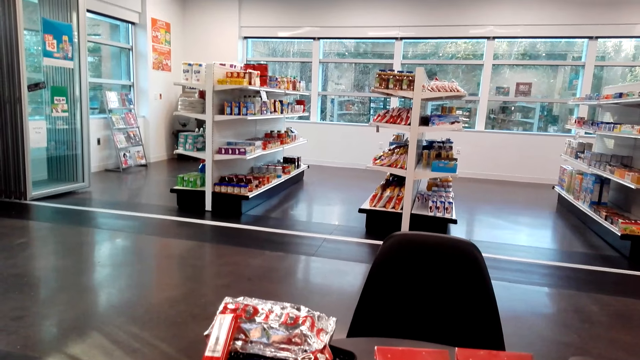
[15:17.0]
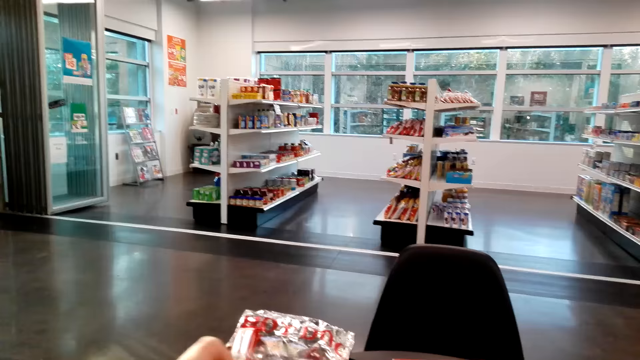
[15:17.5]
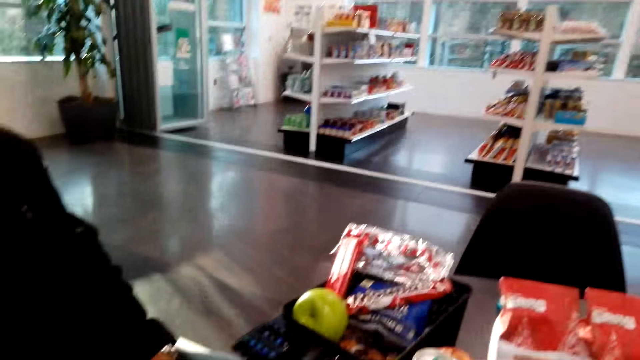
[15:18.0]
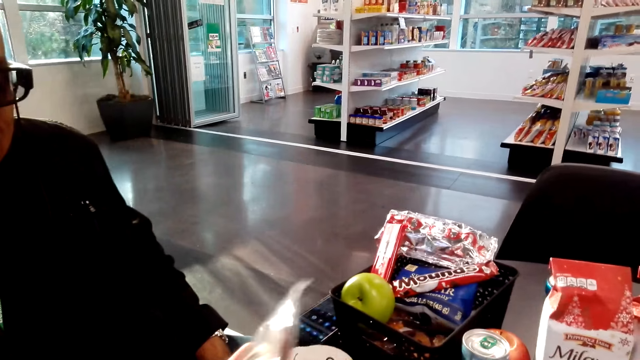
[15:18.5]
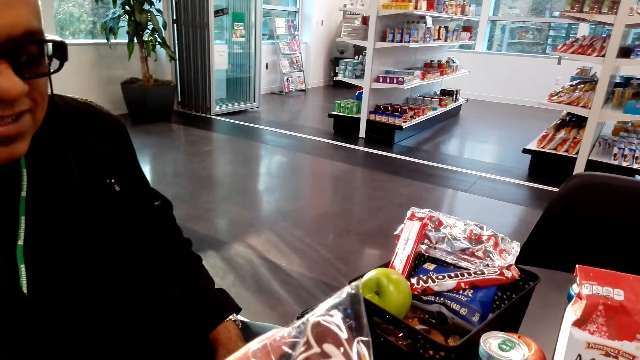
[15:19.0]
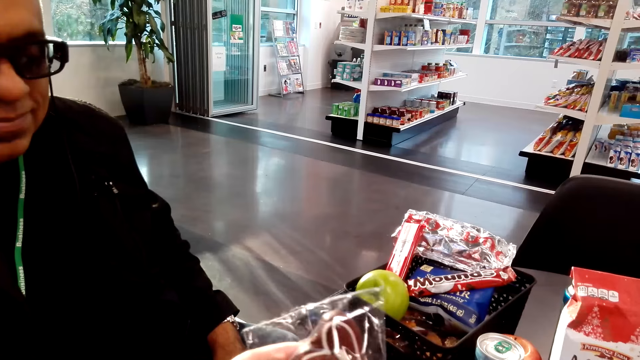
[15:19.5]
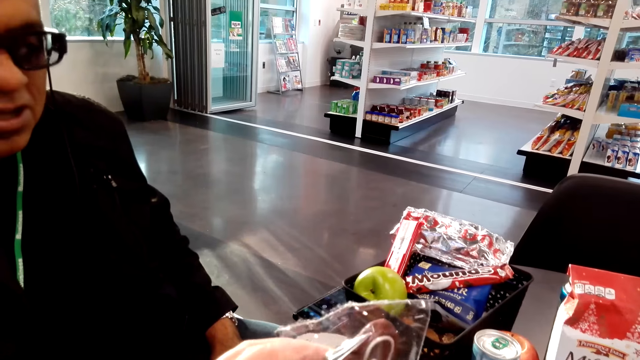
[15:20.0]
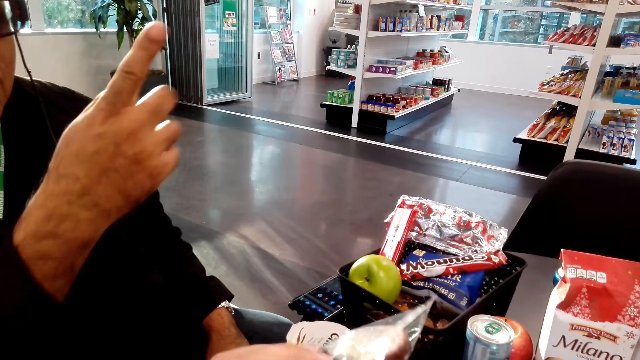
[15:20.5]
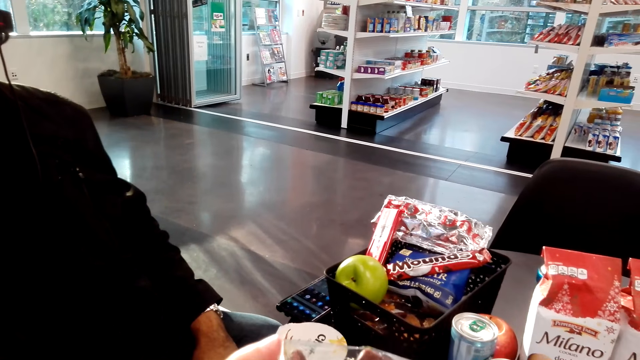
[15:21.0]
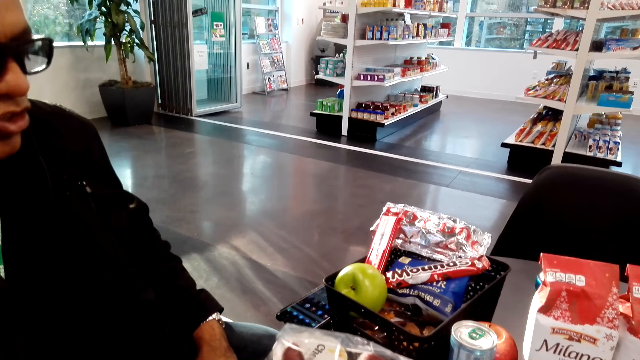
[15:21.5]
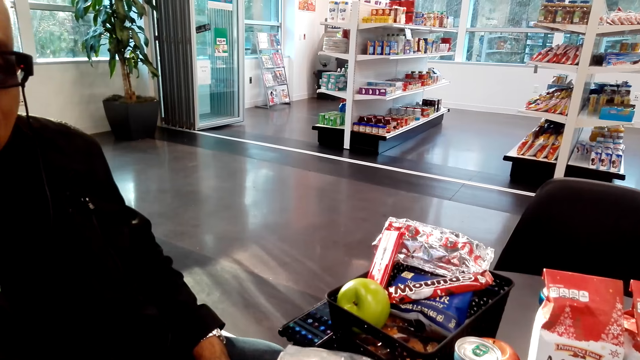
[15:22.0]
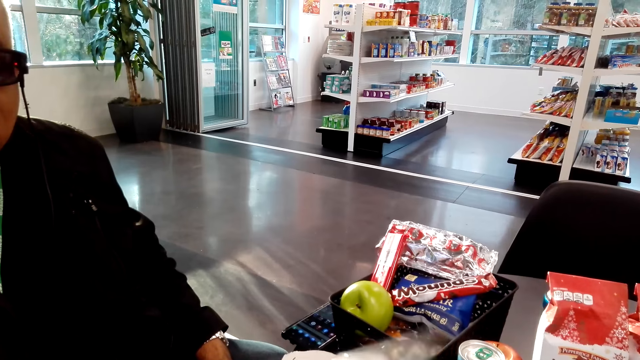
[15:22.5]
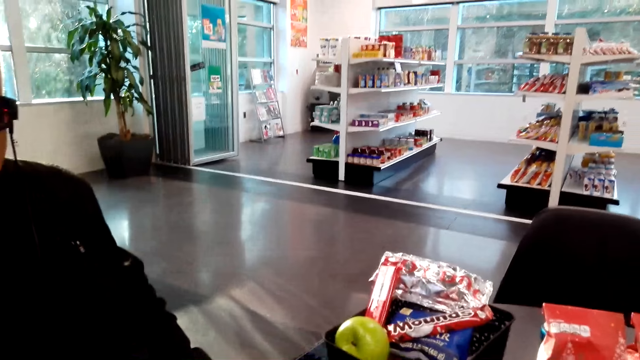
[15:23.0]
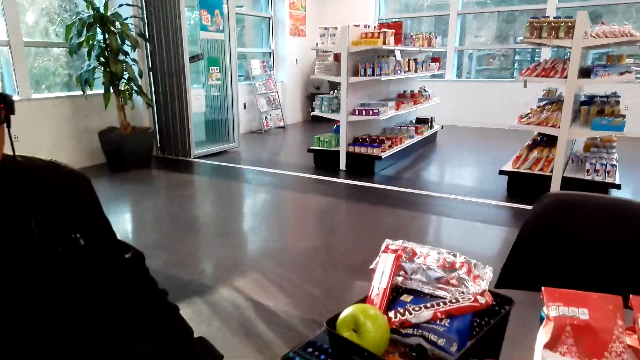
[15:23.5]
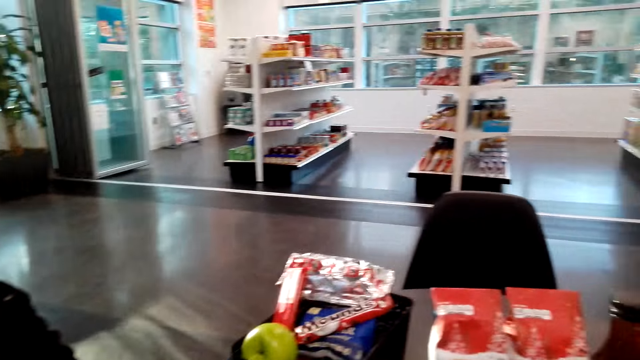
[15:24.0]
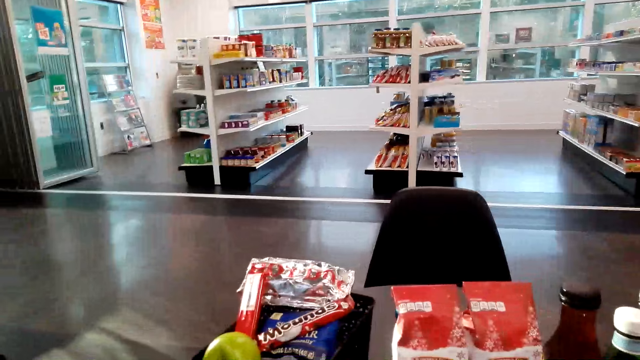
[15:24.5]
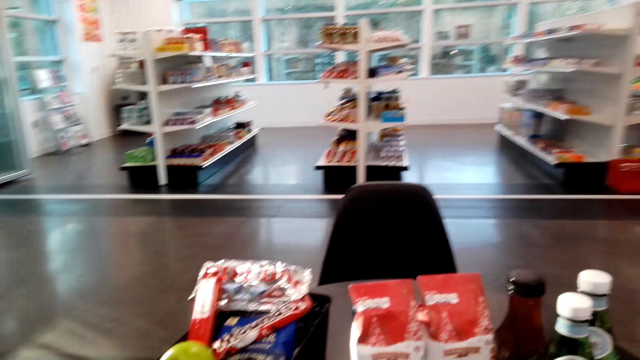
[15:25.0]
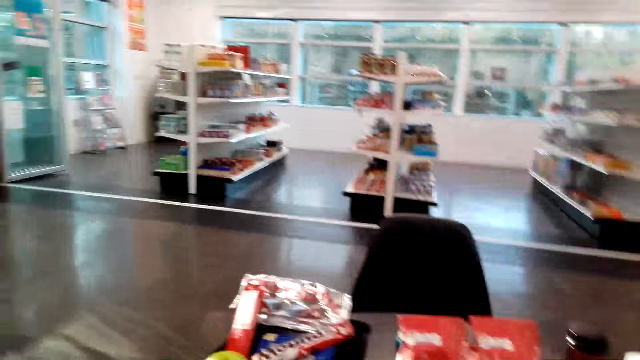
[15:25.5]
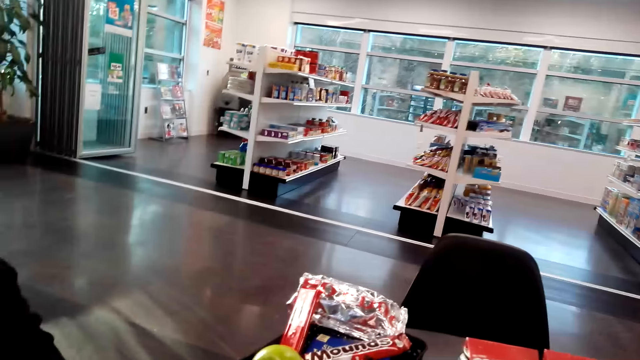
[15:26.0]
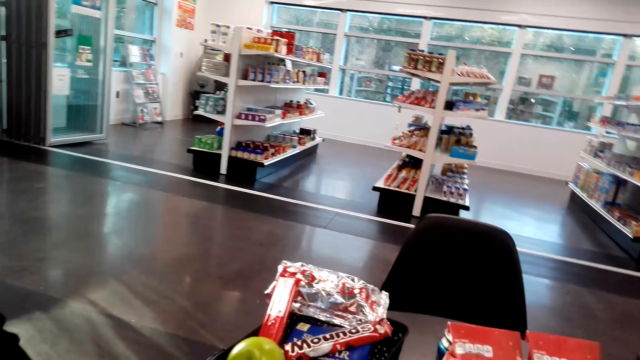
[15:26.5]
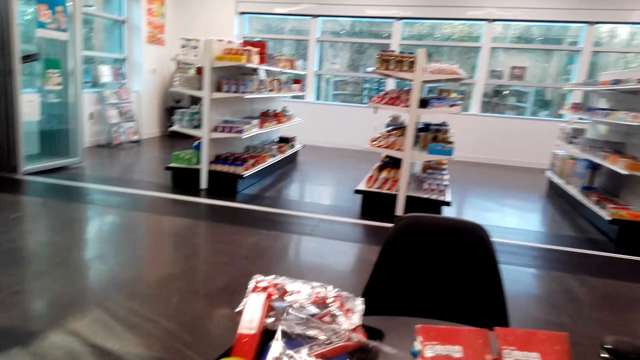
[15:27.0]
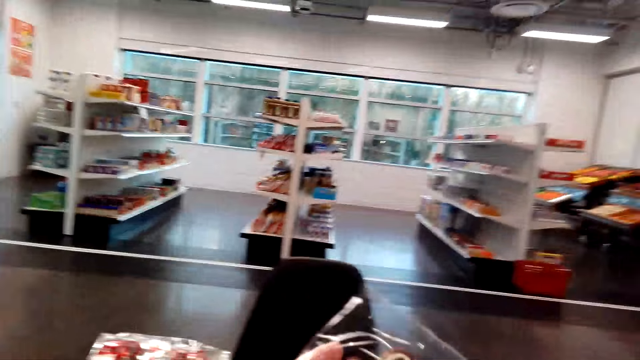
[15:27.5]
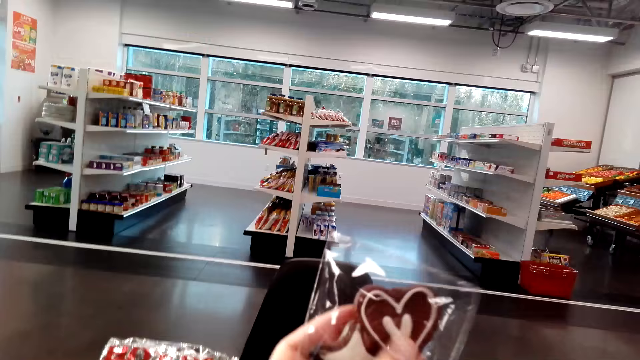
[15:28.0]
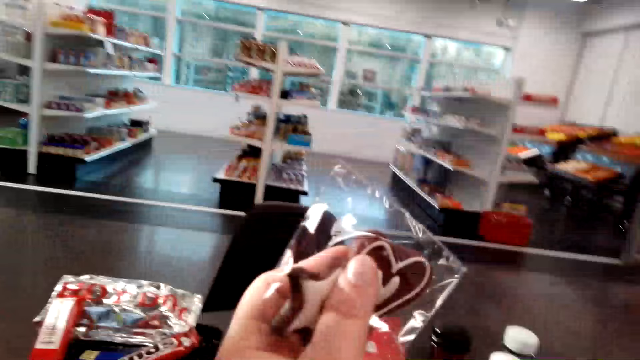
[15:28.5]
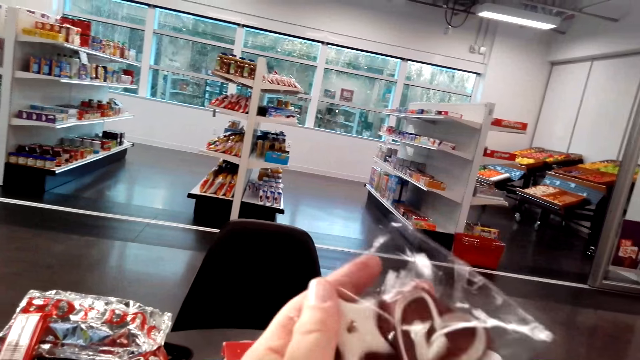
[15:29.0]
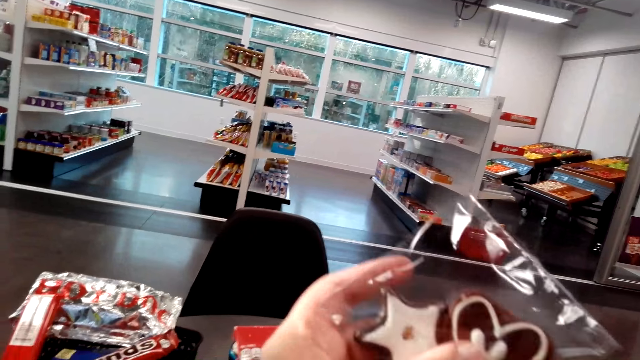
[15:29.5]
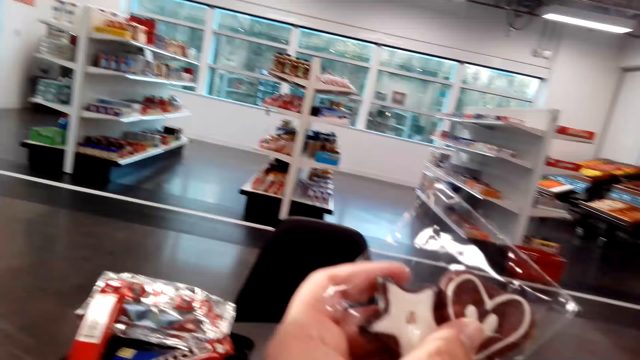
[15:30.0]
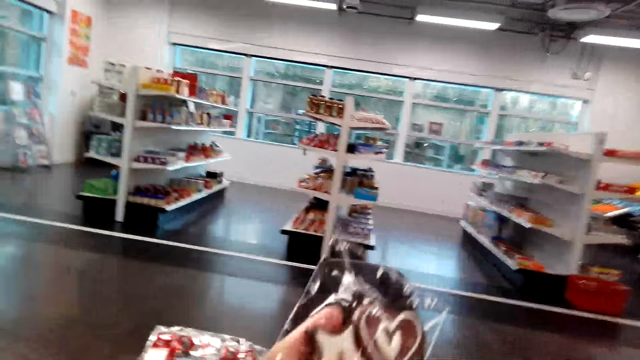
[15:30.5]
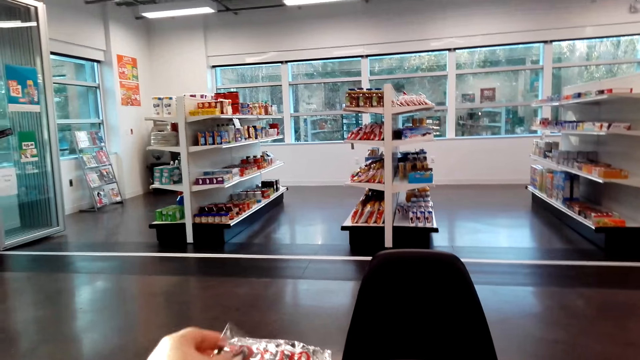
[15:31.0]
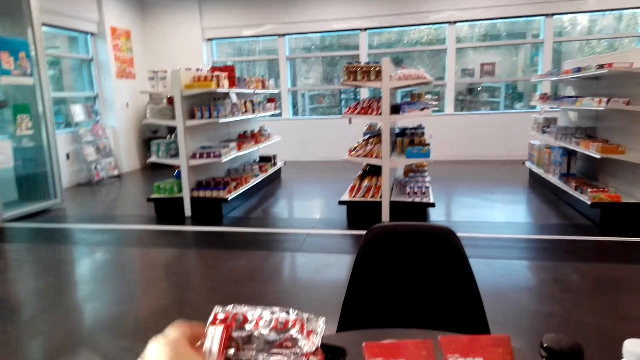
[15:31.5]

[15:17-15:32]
A man sits on the chair on the floor. The camera wearer holds something with her hands. She talks to the man. She looks around. She holds a pack of chocolate.

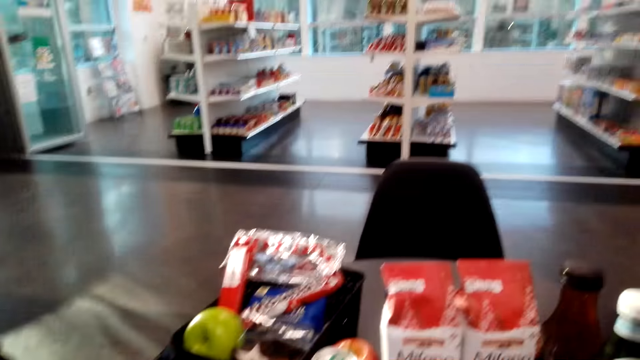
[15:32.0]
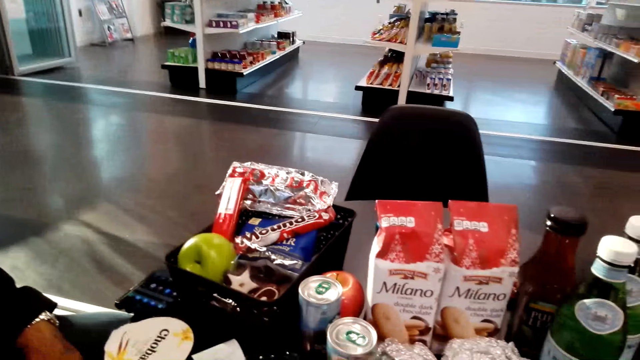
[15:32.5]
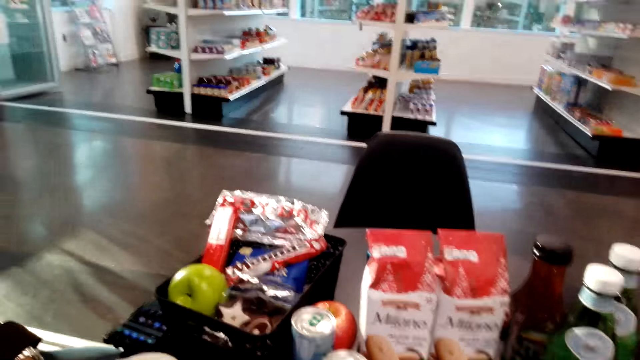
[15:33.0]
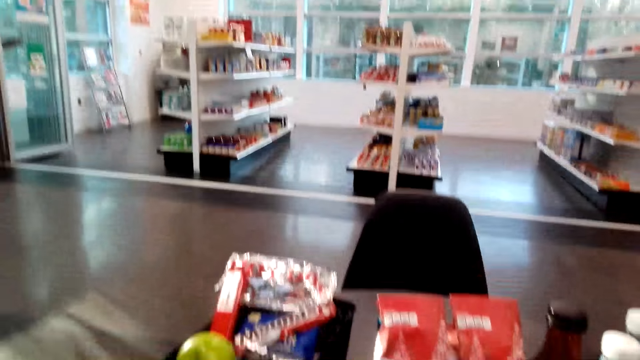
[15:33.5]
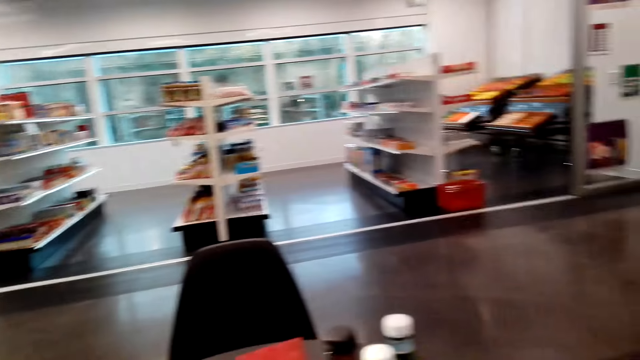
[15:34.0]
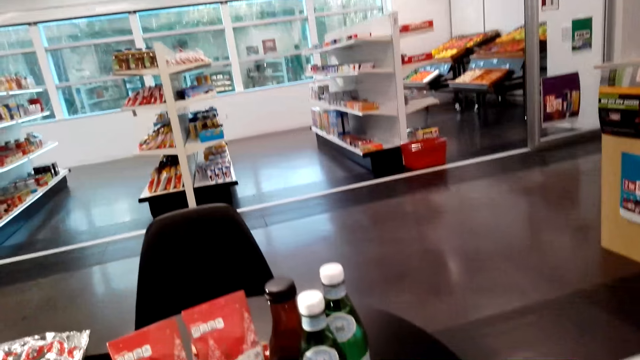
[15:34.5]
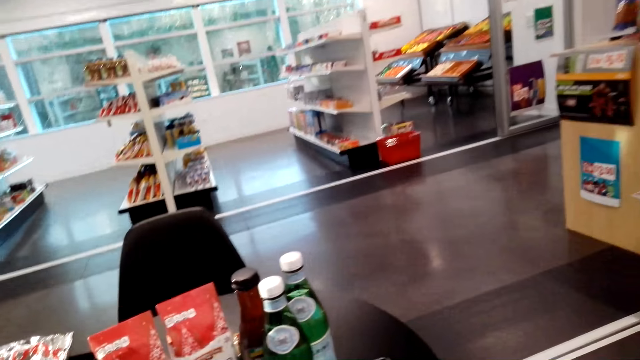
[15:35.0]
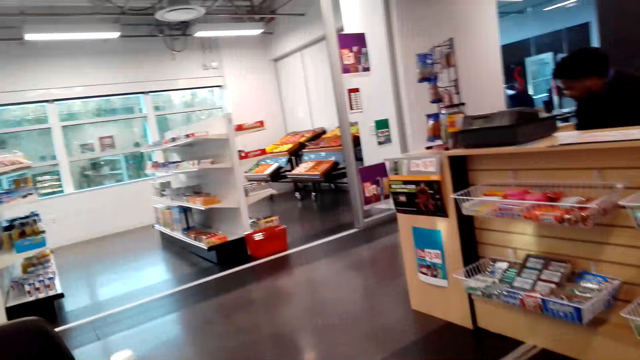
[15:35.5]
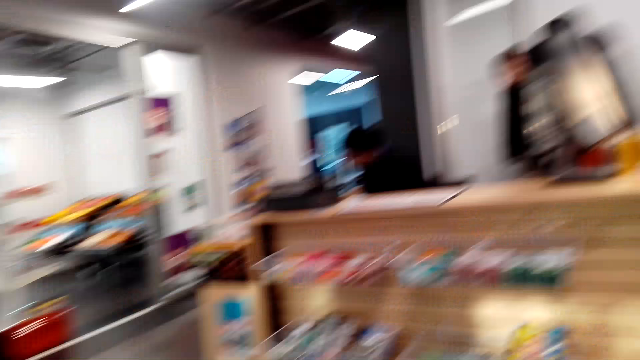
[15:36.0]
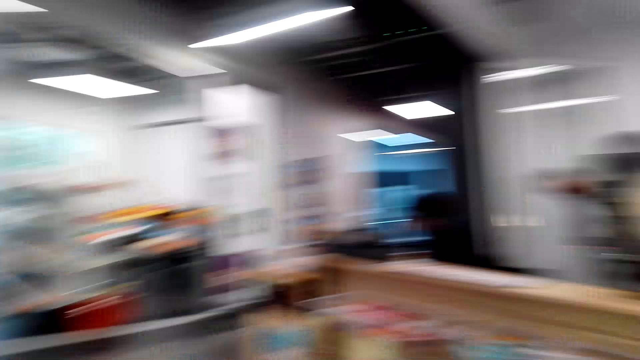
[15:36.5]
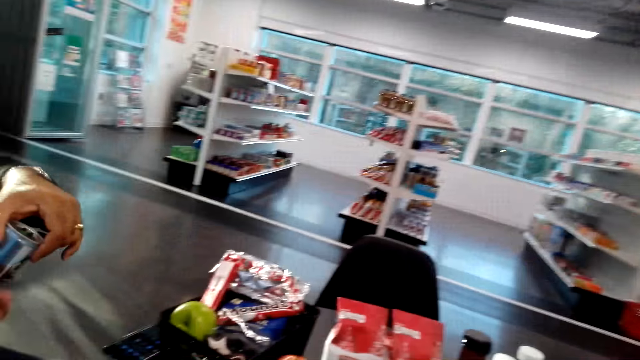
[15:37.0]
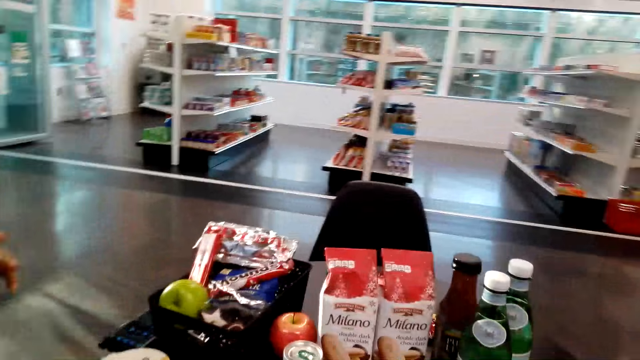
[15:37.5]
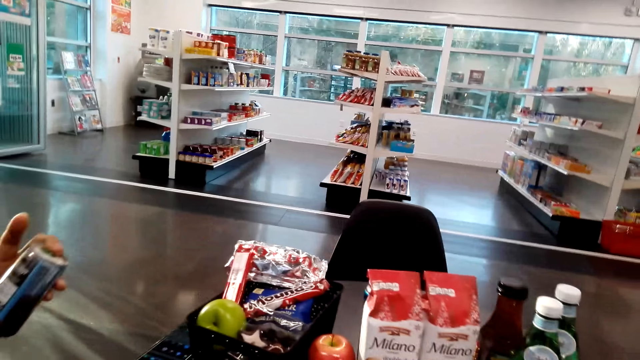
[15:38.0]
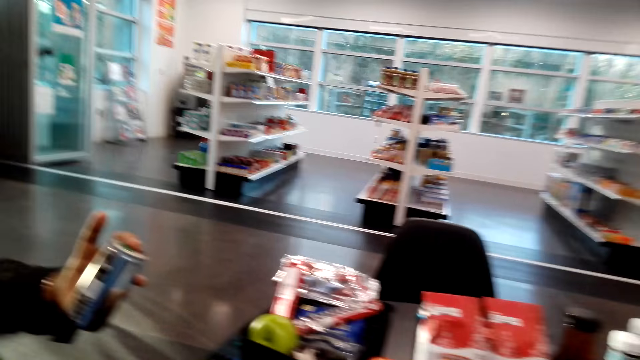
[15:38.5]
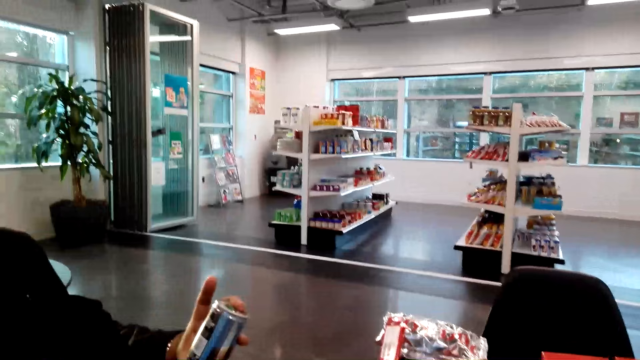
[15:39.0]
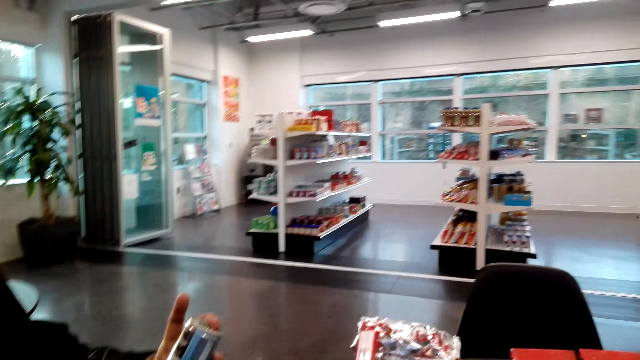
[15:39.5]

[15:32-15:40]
The camera wearer looks around. They sit on the chair on the floor. A man holds something with his left hand.
